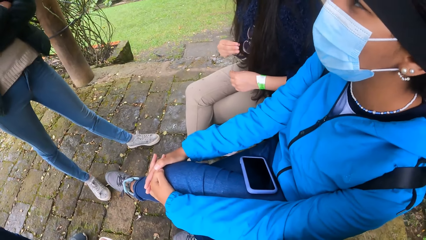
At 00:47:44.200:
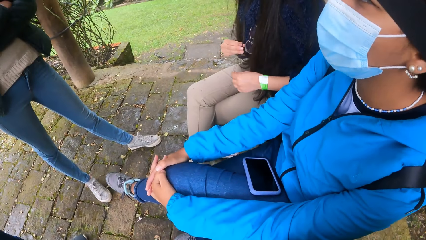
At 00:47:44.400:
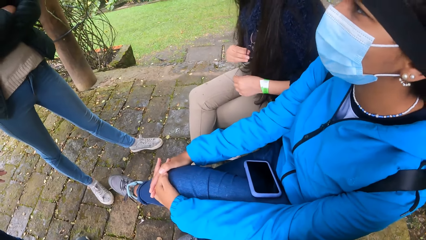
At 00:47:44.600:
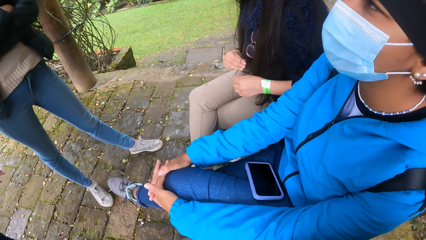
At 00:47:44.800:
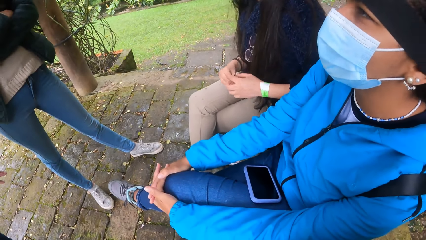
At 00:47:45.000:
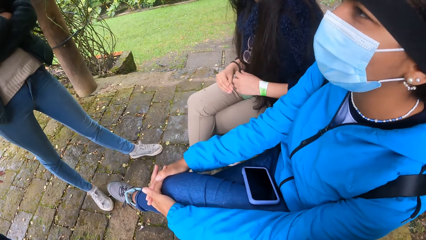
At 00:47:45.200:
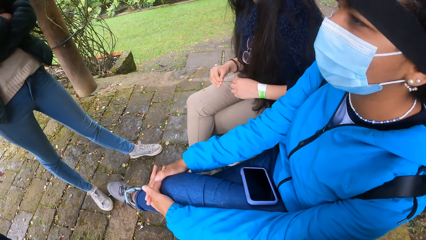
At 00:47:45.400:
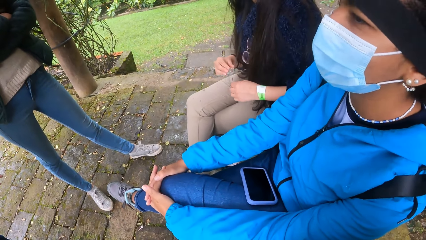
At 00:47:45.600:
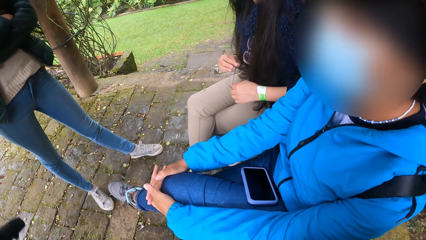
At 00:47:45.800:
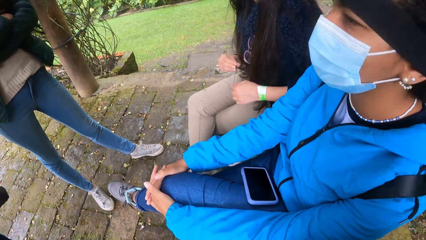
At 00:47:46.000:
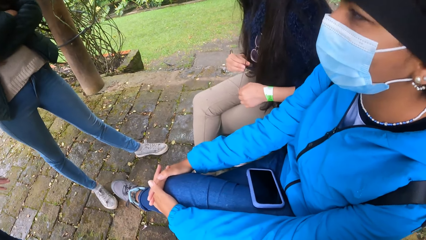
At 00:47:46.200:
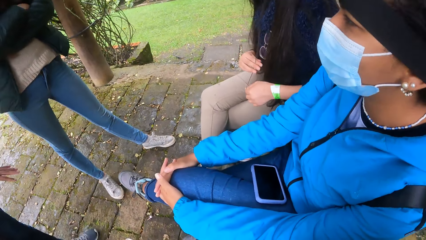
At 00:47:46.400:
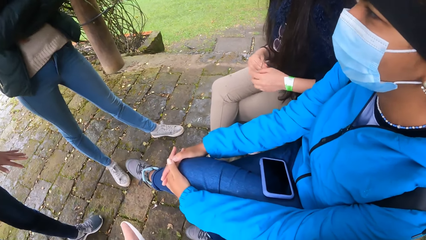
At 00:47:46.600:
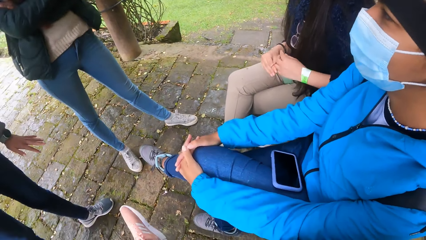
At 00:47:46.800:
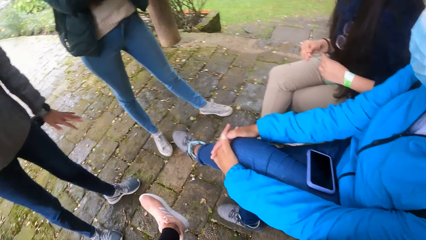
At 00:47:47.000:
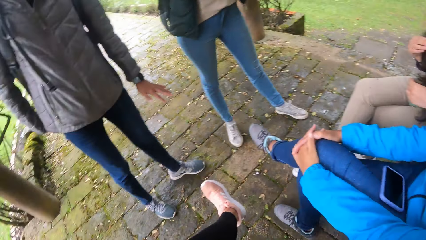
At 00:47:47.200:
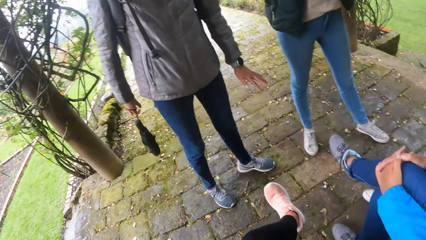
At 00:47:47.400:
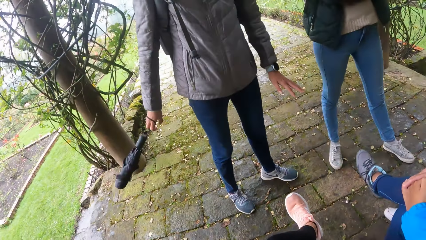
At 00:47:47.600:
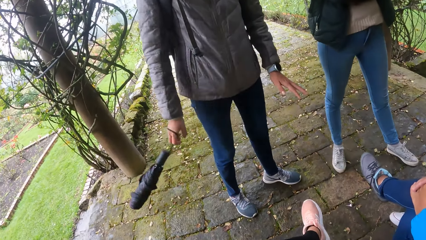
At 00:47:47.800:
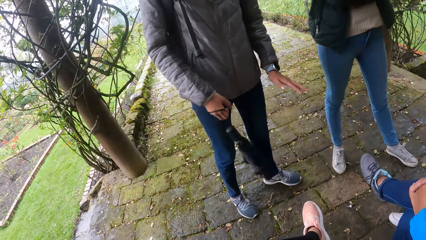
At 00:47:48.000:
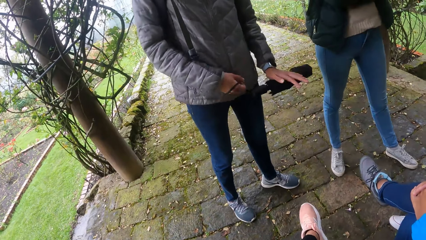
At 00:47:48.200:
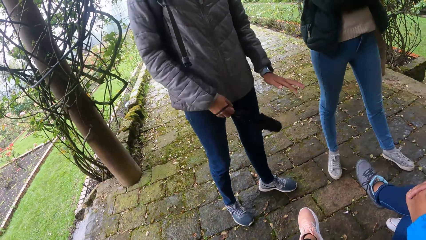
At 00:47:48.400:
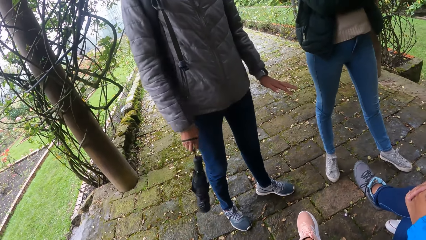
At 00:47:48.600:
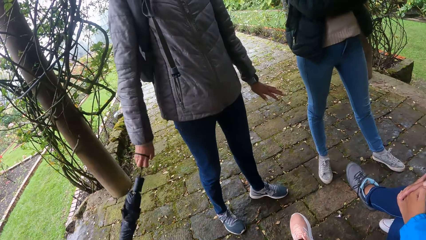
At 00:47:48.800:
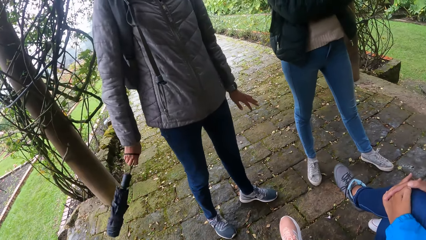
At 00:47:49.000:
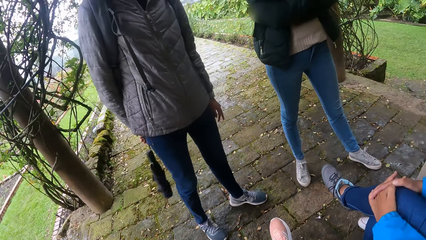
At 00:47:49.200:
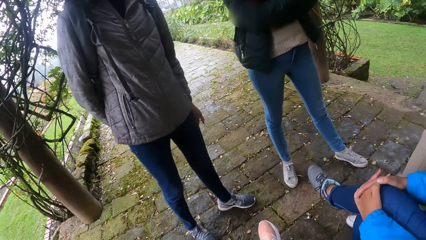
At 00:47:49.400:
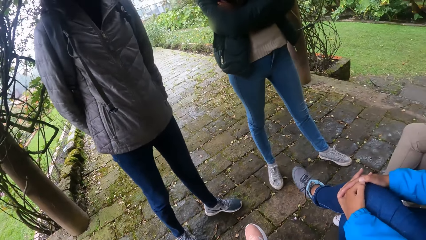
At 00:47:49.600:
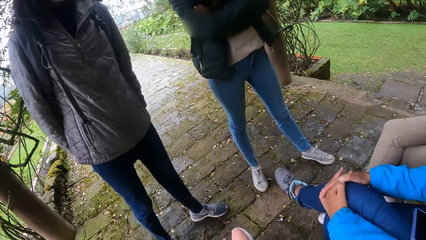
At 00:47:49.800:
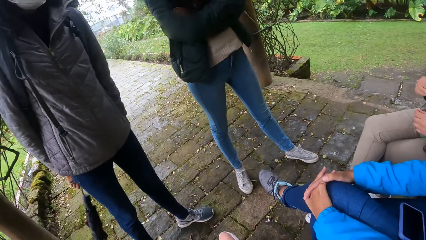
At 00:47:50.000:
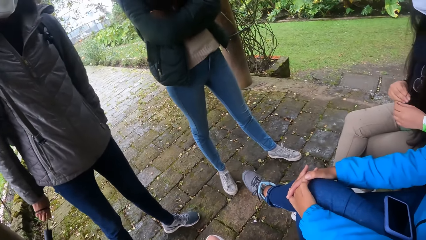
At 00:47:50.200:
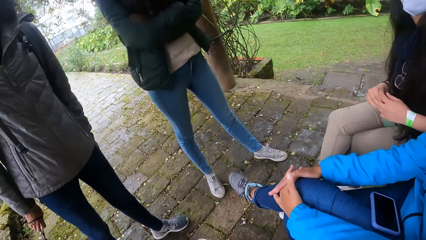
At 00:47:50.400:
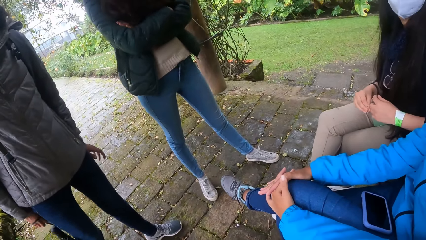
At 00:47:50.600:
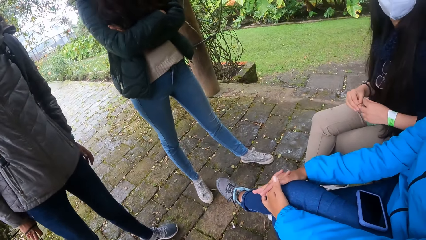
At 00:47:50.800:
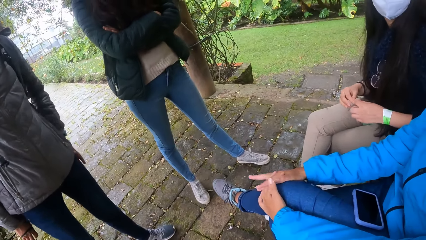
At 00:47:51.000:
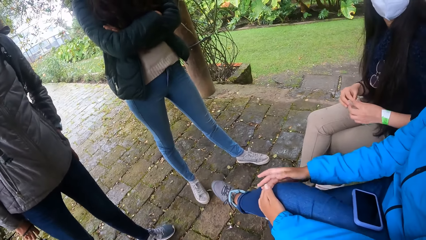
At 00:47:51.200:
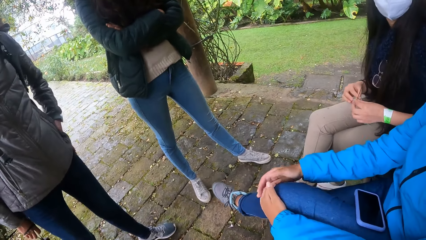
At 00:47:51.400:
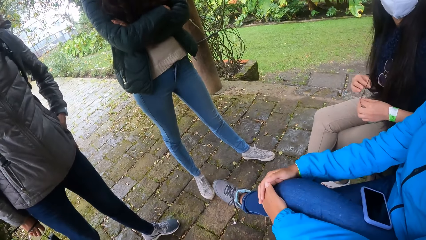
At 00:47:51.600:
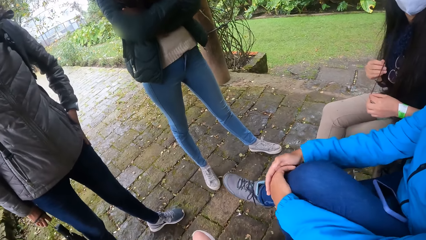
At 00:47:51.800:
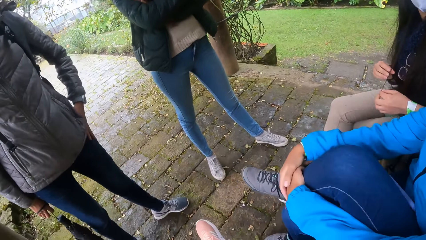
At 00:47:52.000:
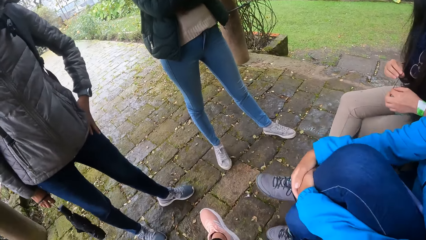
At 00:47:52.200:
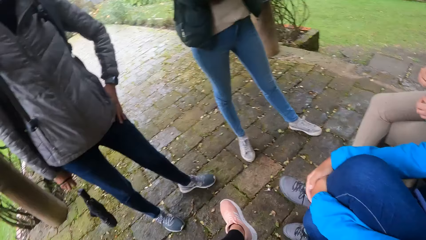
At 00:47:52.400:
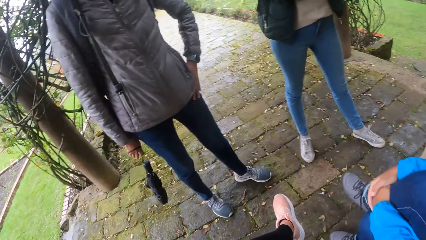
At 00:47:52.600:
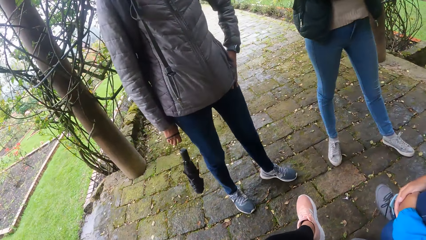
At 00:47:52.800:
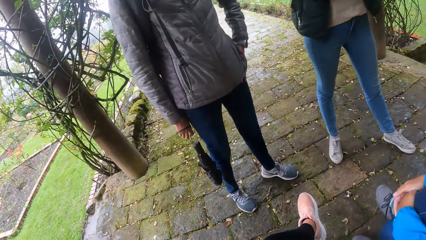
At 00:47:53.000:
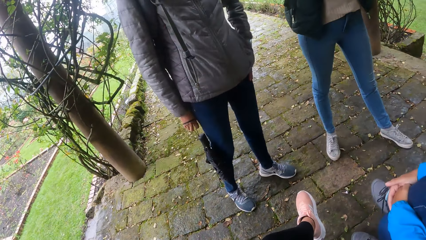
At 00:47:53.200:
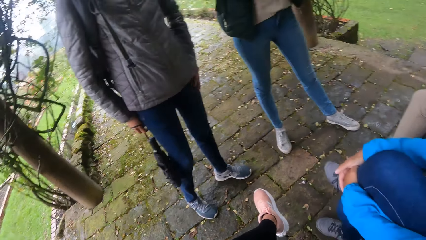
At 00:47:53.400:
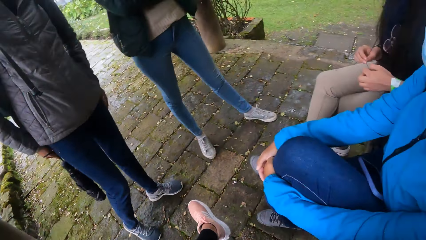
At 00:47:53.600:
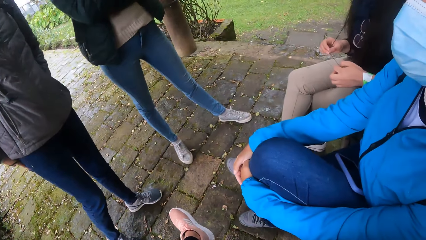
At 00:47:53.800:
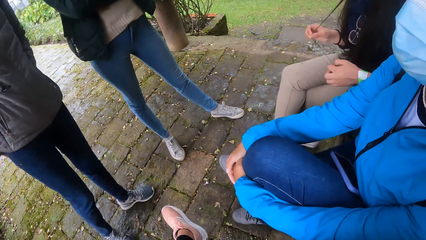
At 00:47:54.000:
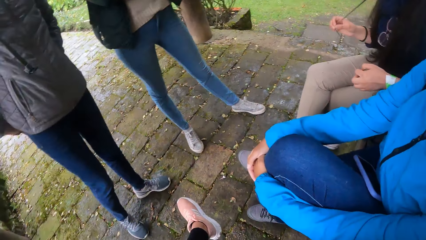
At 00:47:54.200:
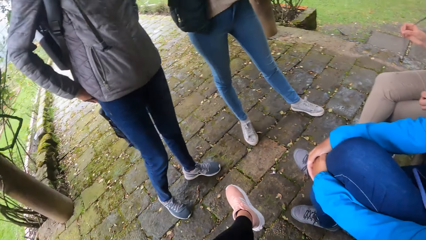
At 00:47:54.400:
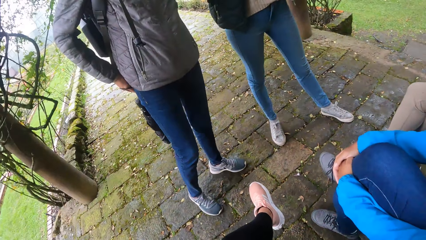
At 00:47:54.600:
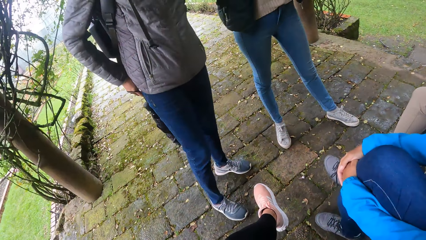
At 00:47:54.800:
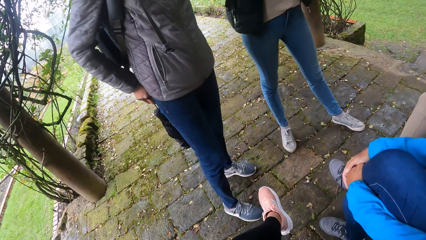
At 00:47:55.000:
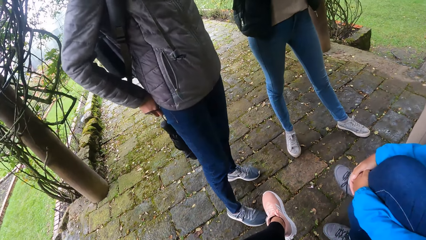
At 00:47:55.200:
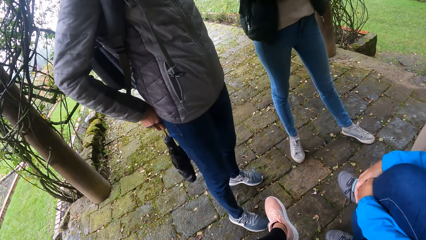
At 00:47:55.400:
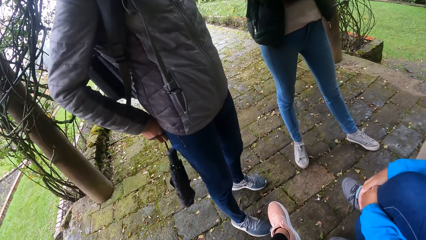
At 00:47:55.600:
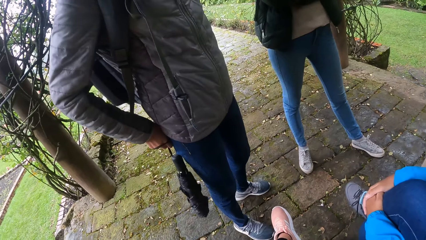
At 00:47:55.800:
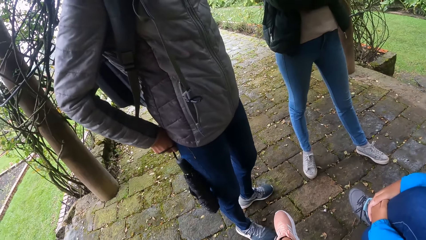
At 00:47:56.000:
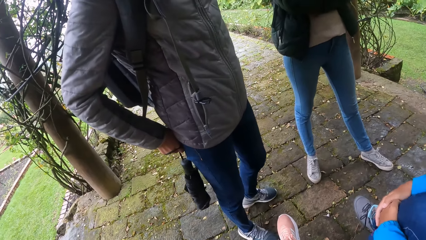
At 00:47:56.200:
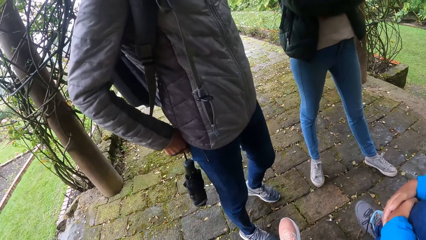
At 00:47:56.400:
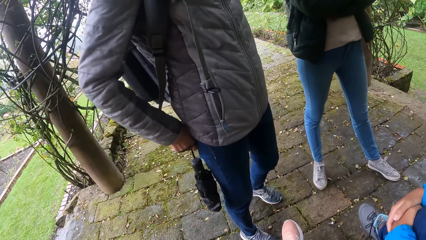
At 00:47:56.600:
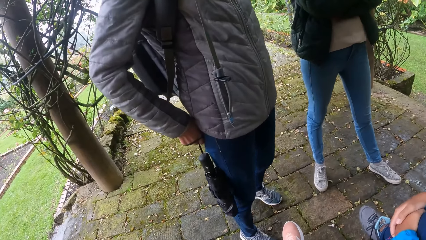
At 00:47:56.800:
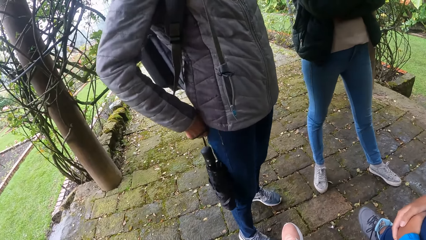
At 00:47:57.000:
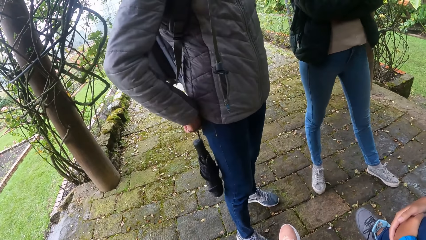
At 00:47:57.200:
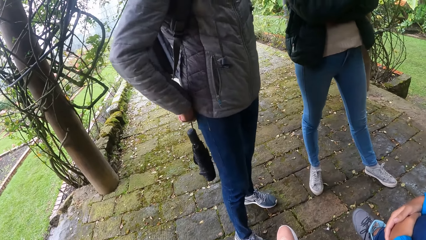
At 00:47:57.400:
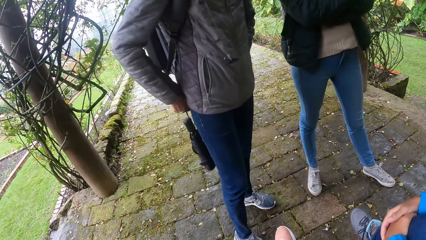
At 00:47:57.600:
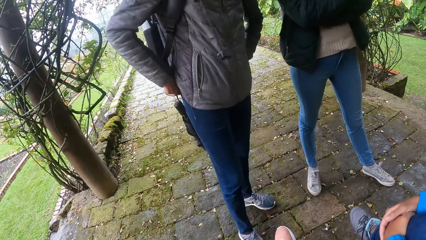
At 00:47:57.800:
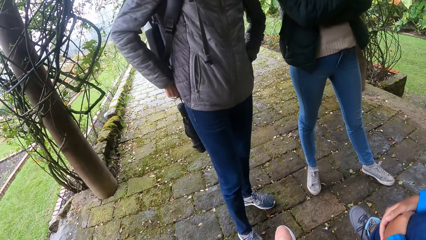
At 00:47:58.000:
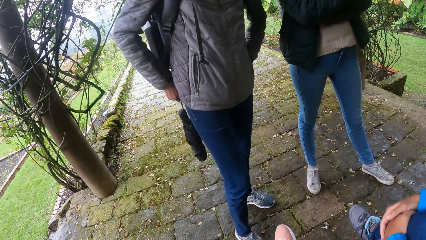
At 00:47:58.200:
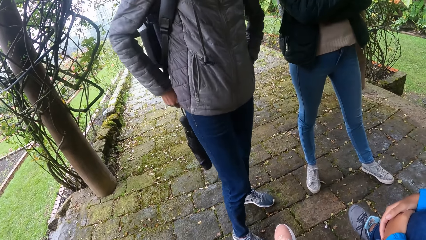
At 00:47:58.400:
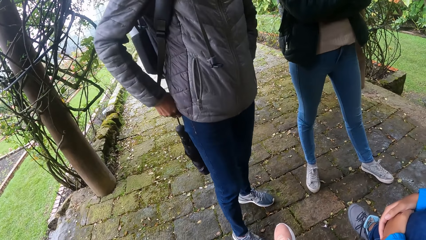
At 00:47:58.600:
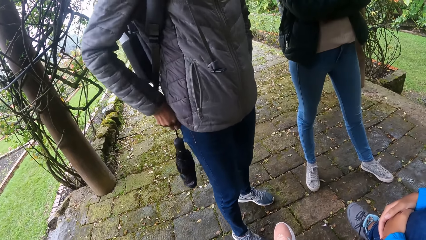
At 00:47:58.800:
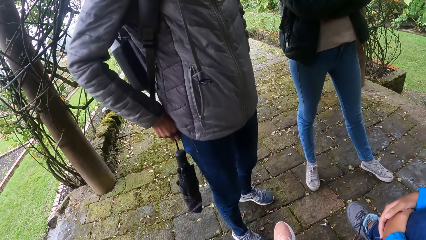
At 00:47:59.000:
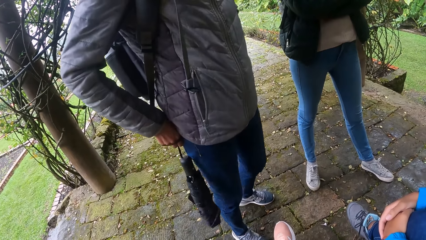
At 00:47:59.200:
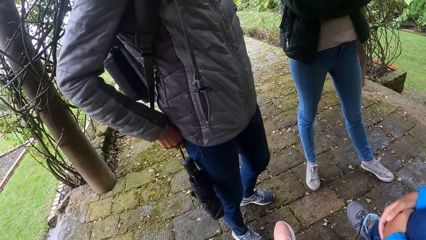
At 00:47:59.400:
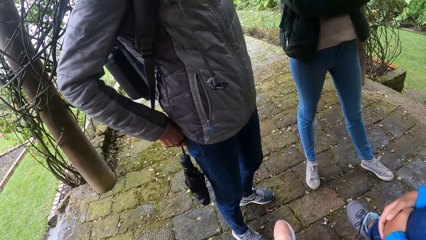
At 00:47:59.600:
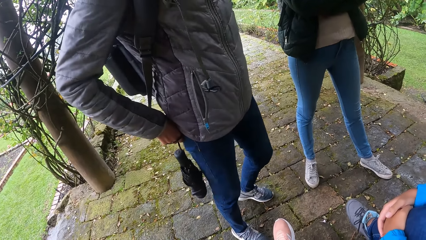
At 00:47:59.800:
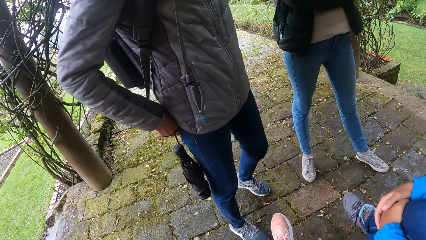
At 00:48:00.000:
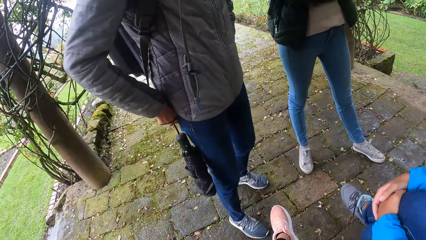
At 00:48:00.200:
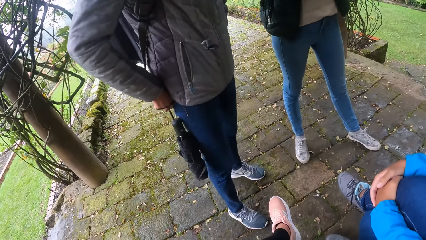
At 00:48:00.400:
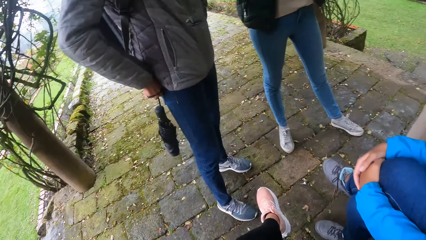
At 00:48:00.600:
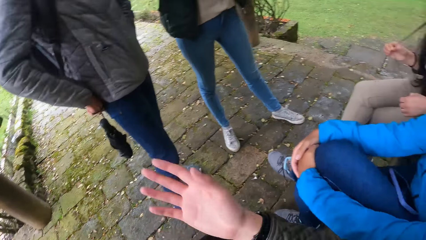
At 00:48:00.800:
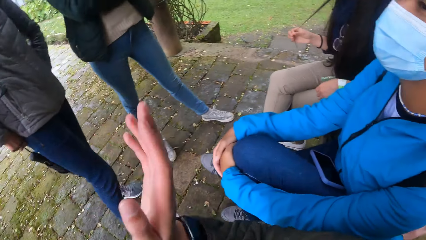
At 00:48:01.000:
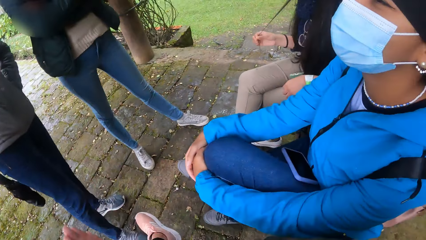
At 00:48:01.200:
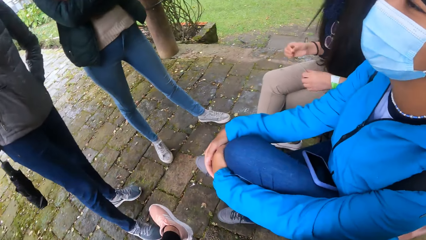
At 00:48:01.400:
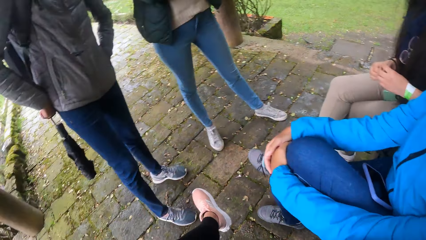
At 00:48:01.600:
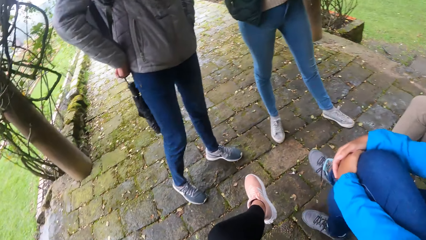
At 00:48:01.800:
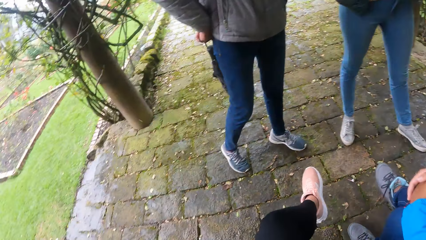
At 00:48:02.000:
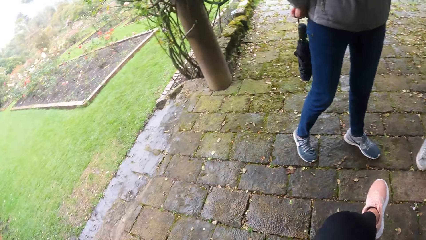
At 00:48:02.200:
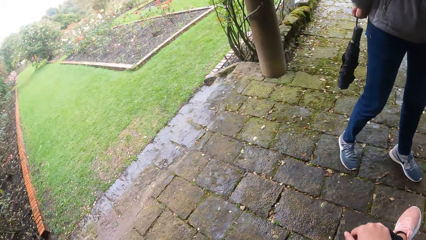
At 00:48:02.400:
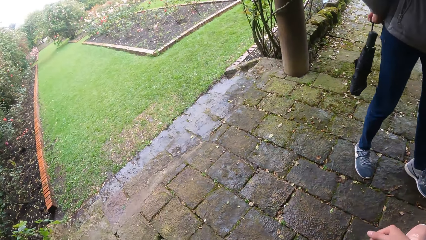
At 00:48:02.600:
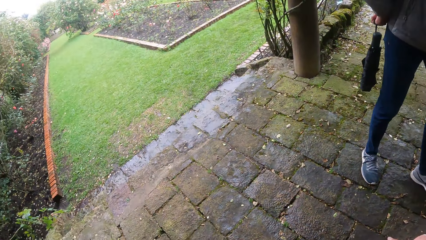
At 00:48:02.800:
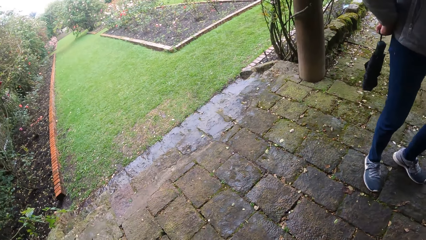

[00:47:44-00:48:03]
A woman swings an umbrella with her right hand. The camera wearer looks at the woman. Another woman plays with her hair with both hands. The camera wearer looks around. They look around again.
